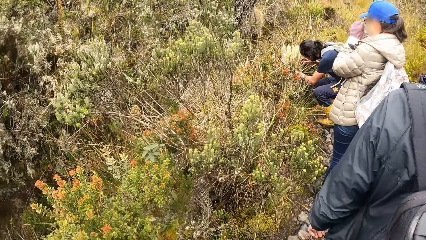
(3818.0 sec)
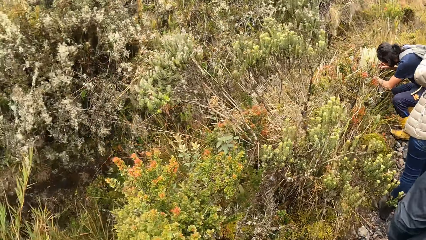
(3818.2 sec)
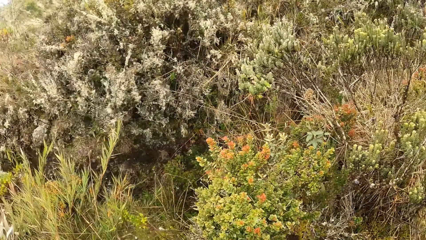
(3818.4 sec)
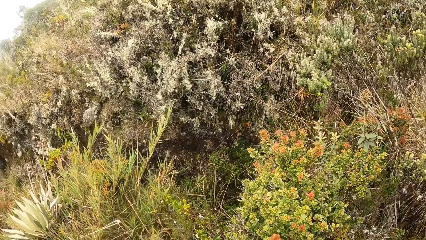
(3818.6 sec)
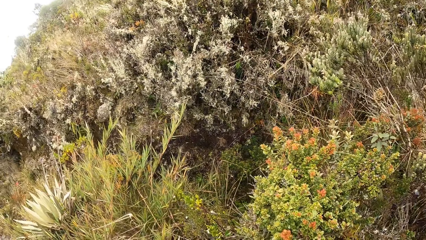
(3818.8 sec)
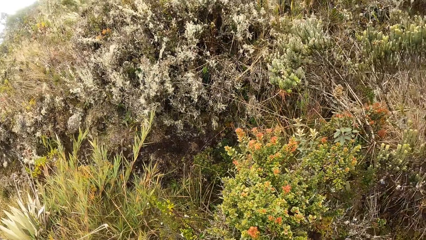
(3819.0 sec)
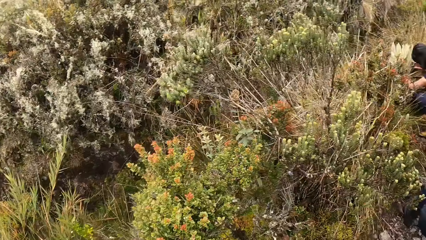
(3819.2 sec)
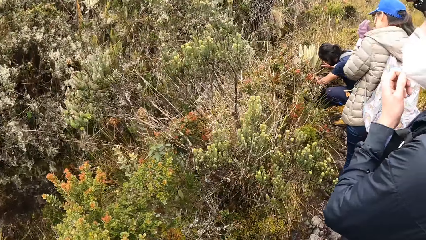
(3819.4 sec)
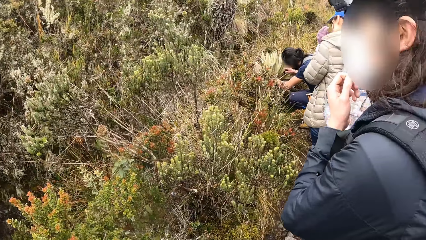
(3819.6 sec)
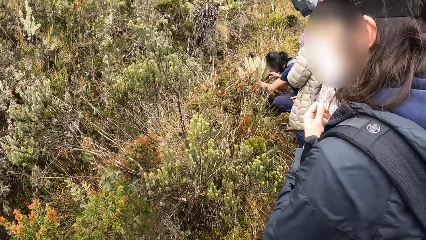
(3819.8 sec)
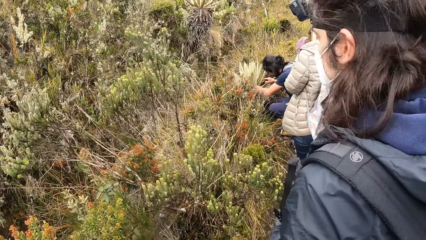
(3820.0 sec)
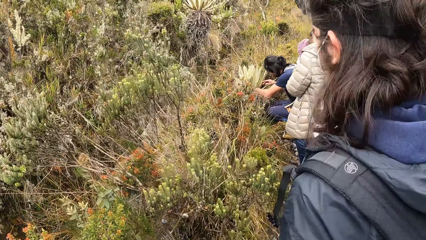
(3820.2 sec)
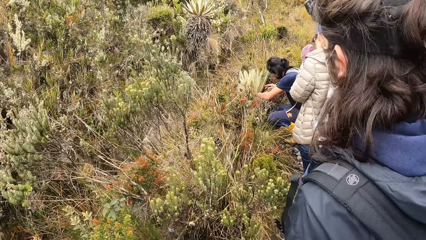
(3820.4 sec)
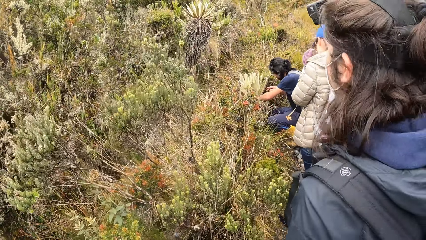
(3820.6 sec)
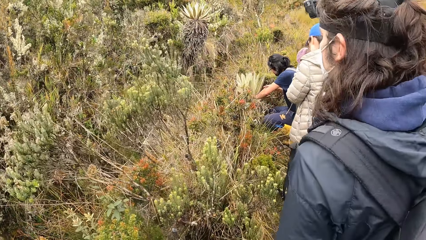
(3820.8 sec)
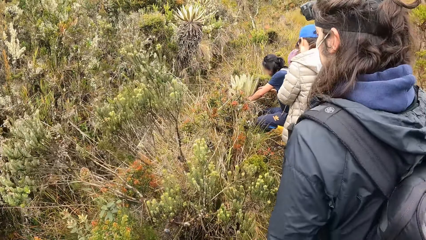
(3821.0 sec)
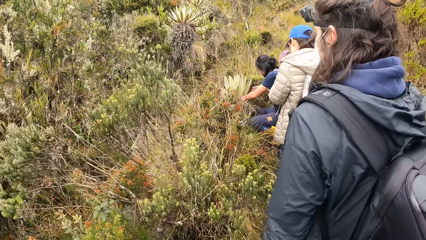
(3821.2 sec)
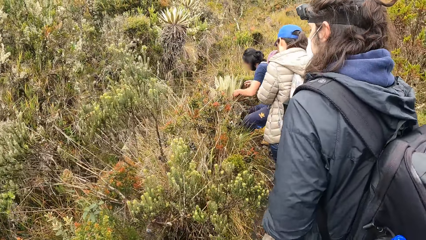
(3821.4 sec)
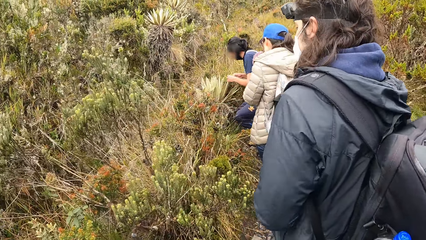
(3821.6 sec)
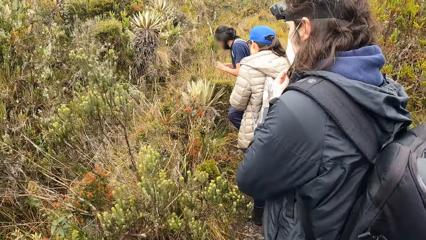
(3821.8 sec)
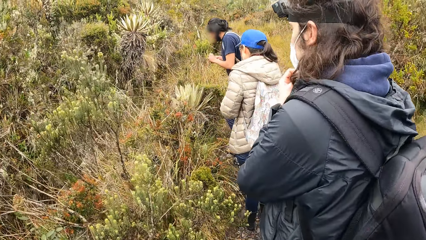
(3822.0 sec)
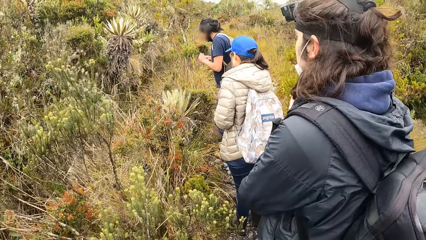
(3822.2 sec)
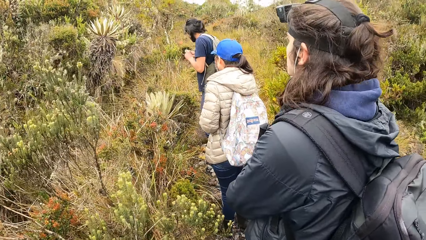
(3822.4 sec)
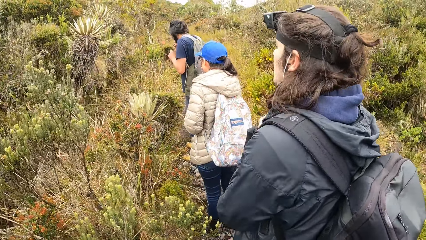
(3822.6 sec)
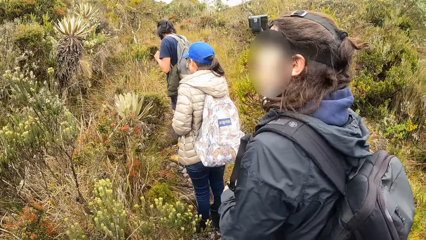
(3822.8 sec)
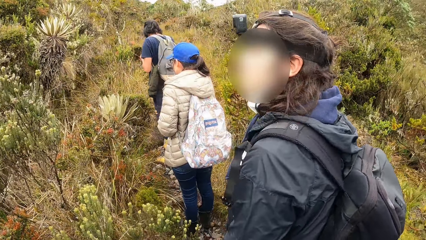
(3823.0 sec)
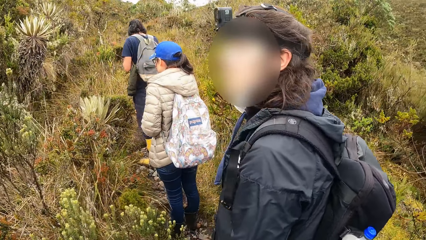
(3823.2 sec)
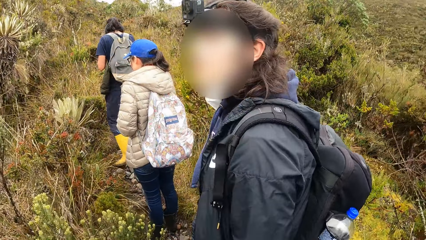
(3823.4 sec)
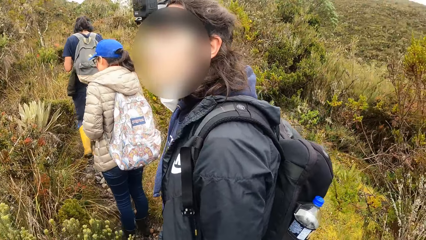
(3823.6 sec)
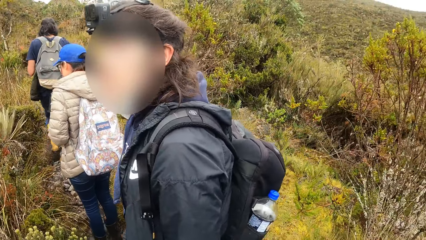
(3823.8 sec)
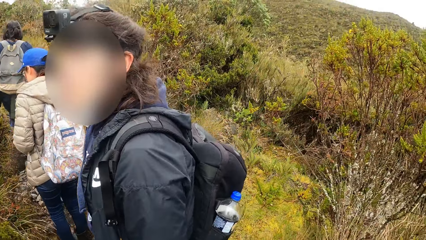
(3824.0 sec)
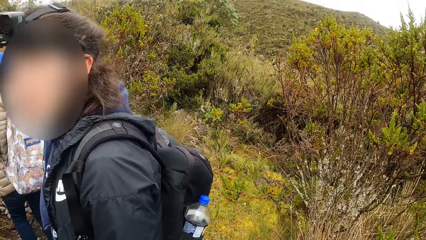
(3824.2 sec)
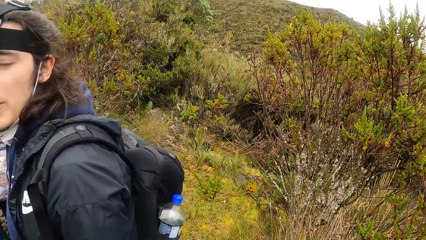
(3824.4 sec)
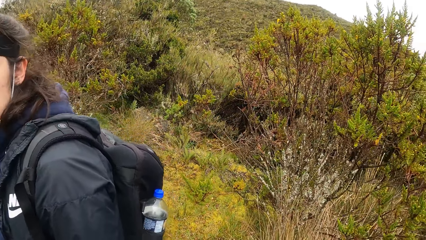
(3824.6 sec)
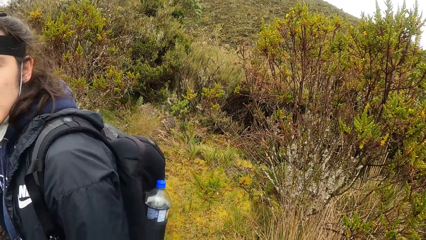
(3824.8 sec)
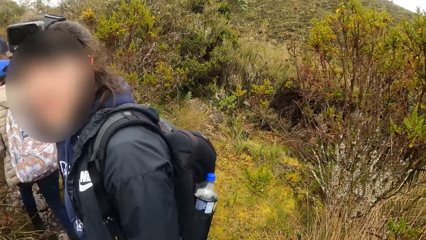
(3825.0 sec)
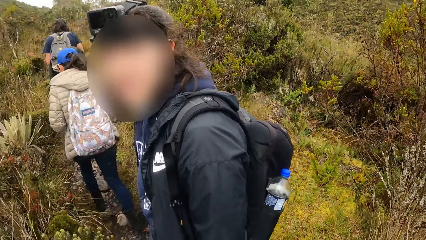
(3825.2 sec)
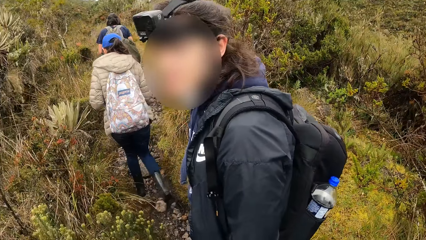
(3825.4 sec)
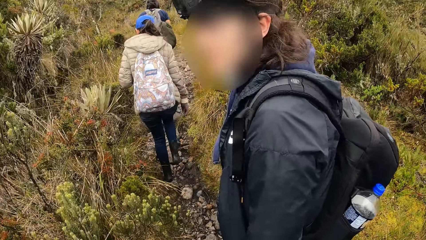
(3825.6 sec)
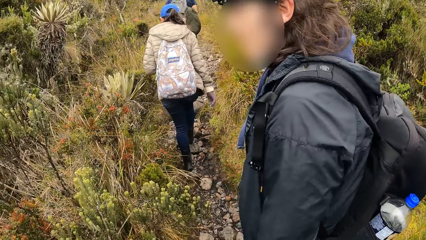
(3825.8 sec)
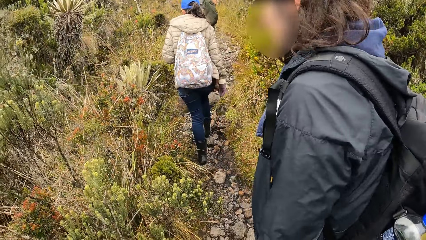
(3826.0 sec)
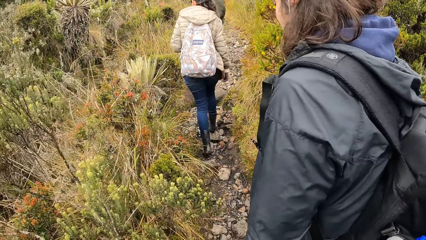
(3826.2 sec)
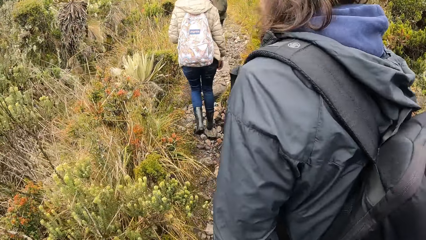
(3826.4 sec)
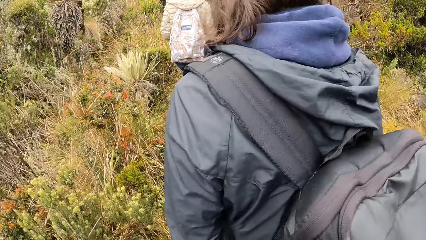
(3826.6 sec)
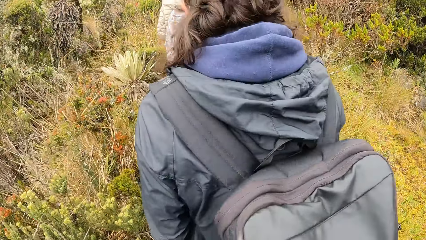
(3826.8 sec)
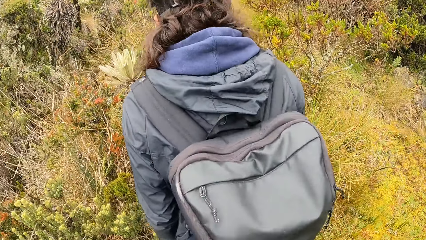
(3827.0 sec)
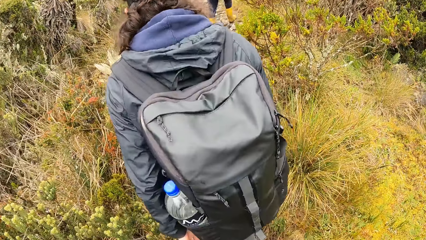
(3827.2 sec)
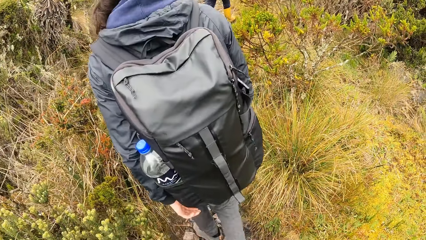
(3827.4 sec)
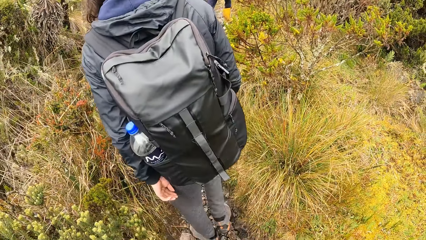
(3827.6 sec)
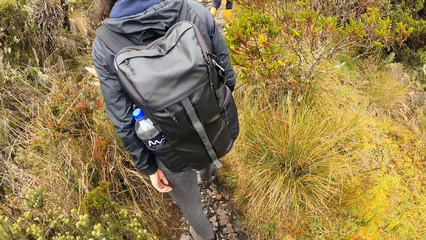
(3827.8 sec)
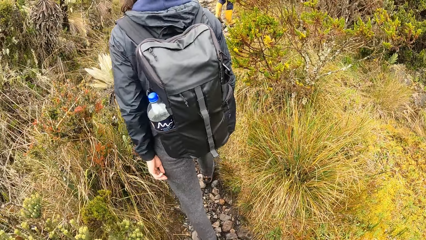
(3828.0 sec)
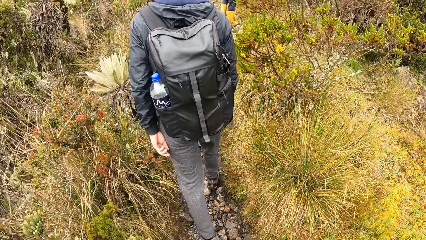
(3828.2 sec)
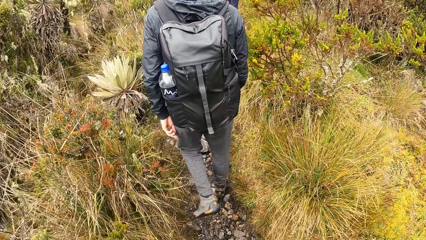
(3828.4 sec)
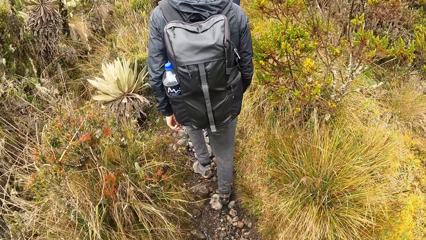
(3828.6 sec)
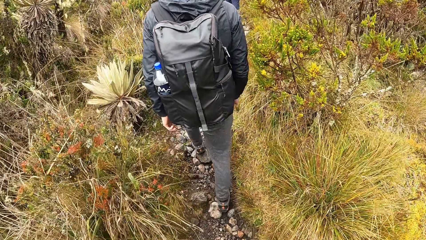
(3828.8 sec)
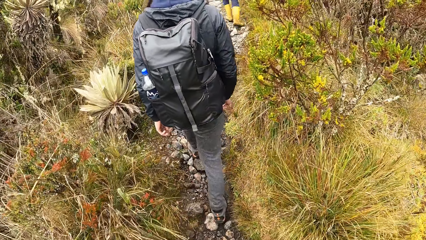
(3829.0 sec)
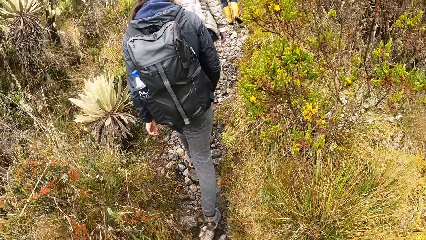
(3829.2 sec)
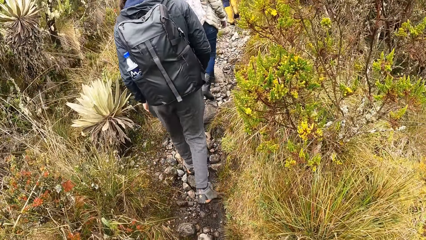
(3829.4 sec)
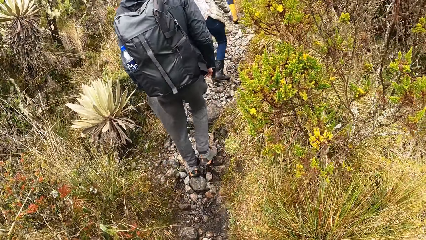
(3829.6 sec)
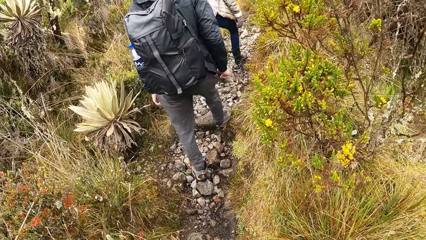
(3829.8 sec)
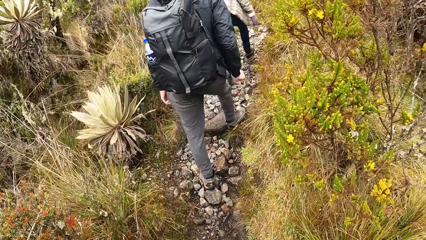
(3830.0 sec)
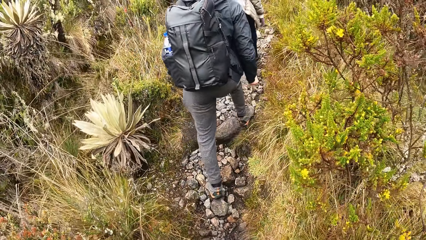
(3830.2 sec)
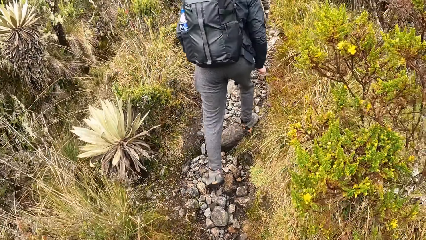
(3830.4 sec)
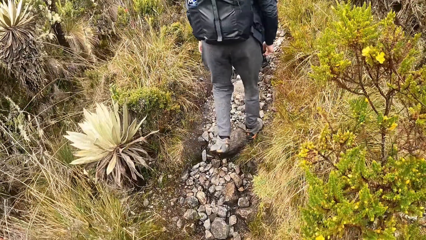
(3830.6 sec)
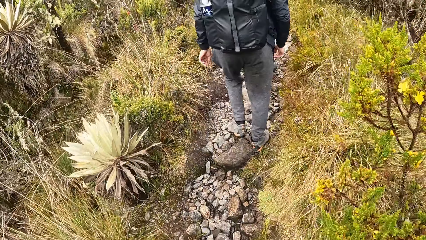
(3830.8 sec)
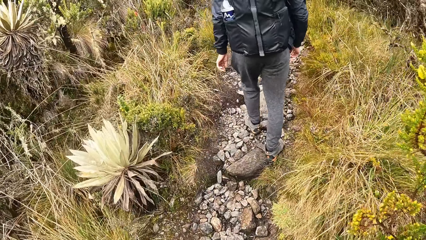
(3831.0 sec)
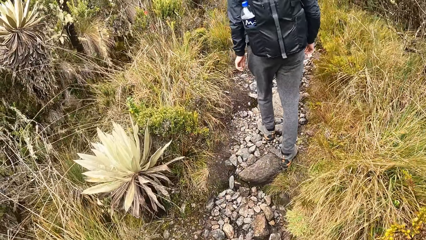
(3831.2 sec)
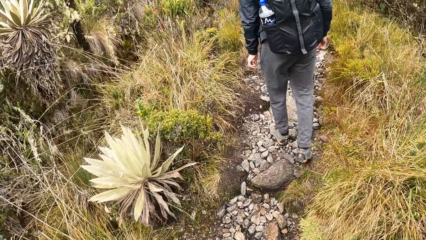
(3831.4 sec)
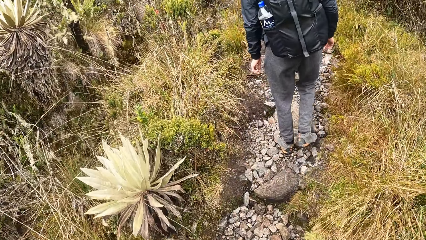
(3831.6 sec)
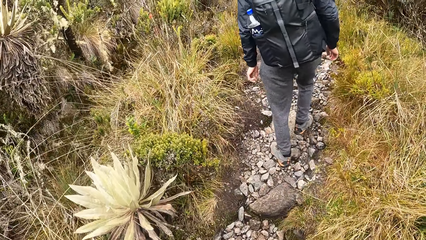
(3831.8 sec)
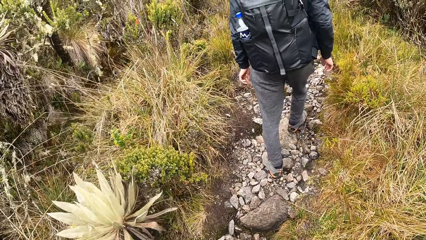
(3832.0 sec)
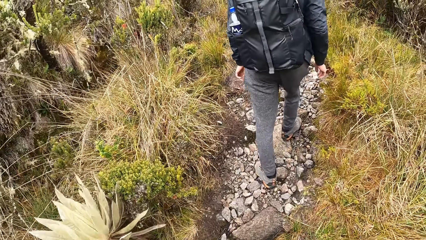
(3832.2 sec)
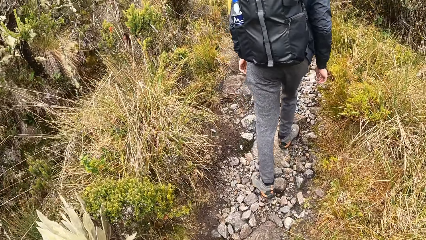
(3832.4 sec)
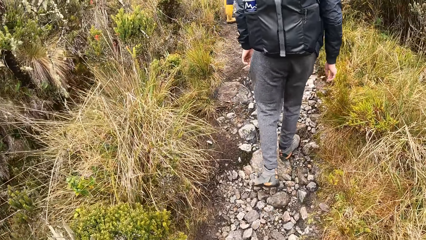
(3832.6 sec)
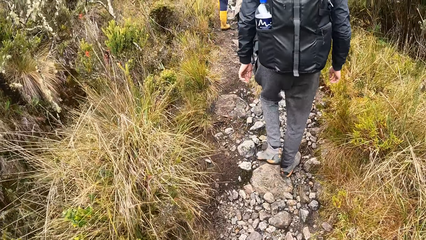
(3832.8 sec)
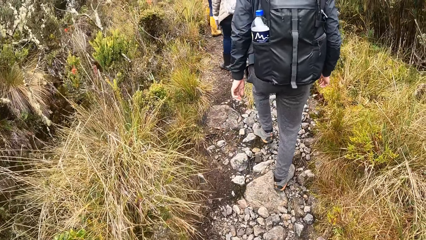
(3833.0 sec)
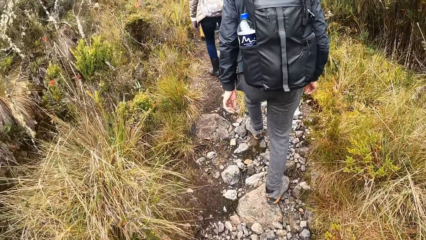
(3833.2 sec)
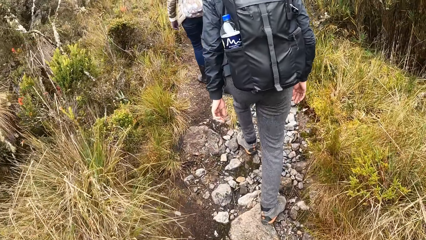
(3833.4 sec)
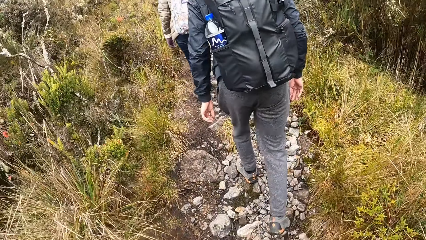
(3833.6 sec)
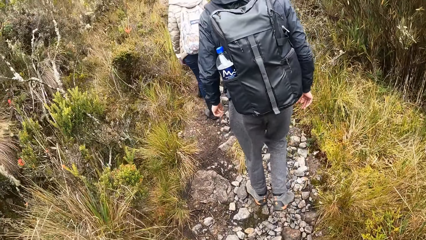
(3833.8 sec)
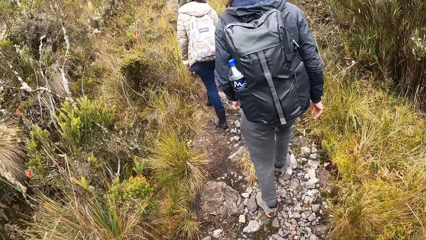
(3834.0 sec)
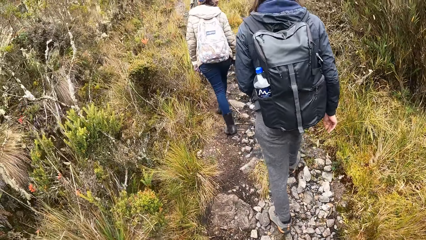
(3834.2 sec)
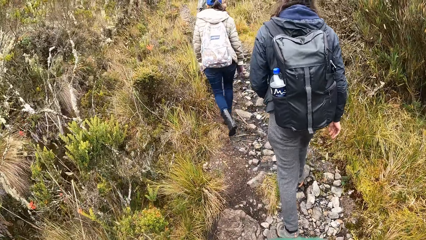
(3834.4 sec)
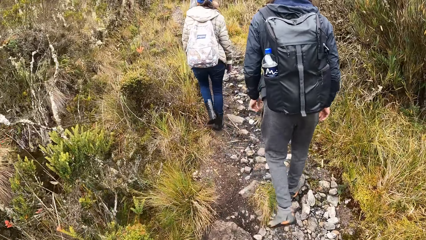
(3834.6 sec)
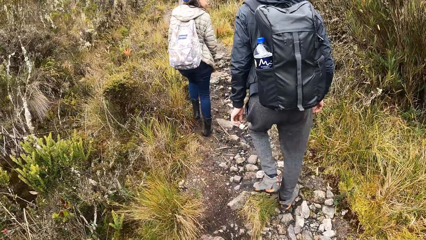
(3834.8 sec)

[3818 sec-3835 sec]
A man puts his left hand in the plant. The camera wearer turns around. The man plucks the plant. He picks a fruit from the plant with his left hand. Another man pulls down his mask. The first man puts the fruit in his mouth with his right hand and climbs the hill. The camera wearer looks around. A woman climbs the hill. The second man stares at the camera wearer. A third man climbs the hill. The second man walks in front of the camera wearer. The camera wearer moves around. They climb the hill.
